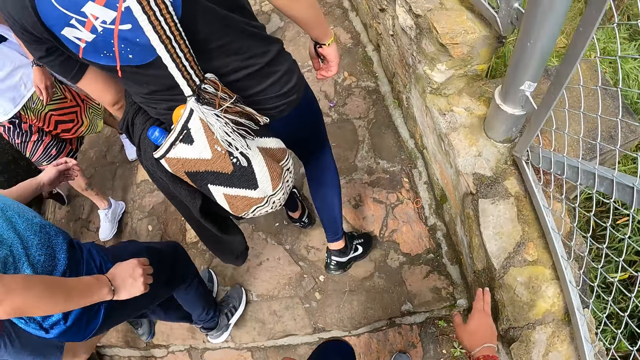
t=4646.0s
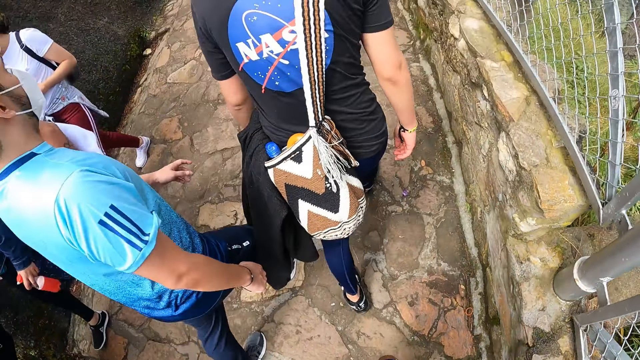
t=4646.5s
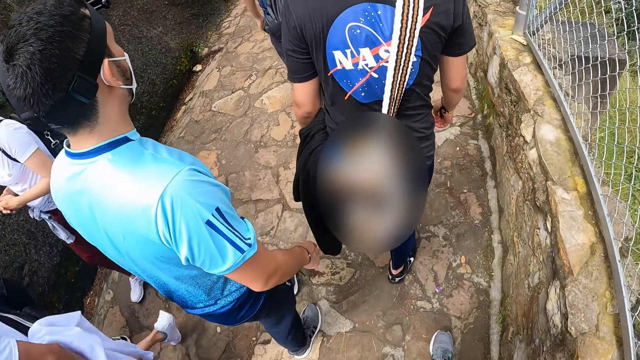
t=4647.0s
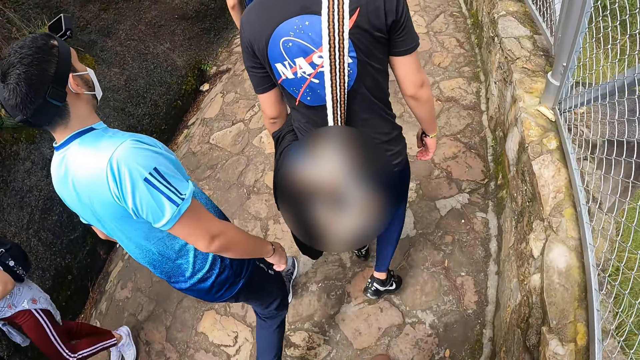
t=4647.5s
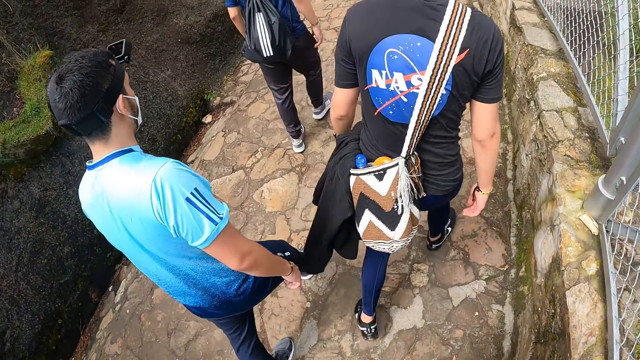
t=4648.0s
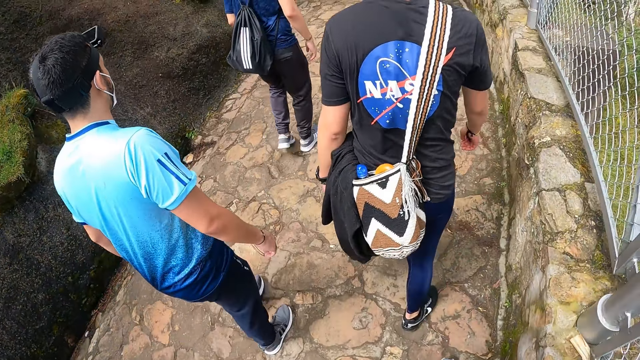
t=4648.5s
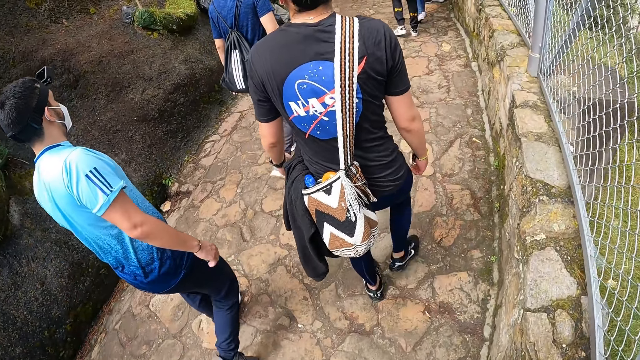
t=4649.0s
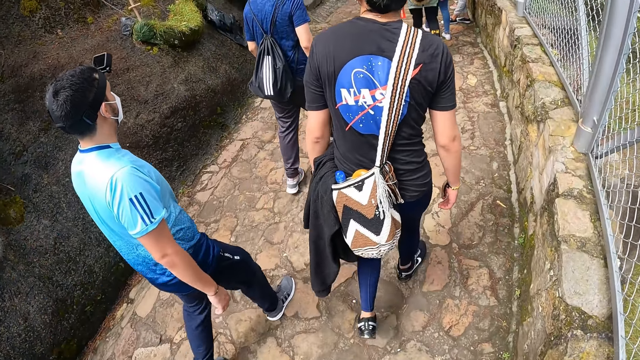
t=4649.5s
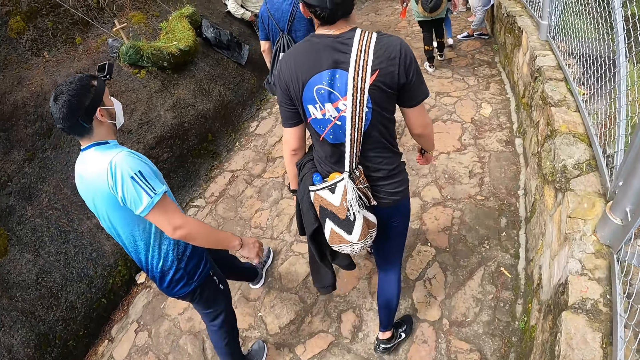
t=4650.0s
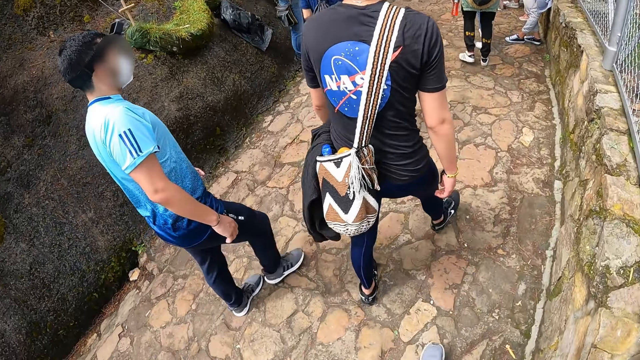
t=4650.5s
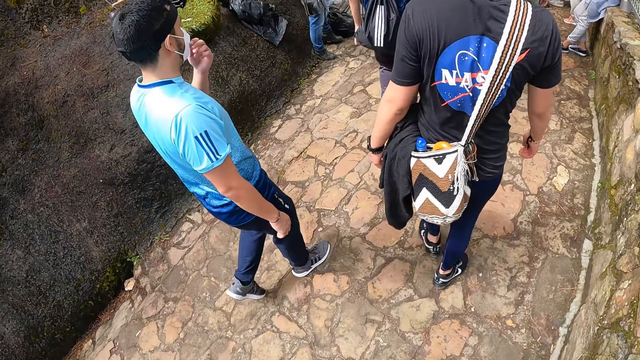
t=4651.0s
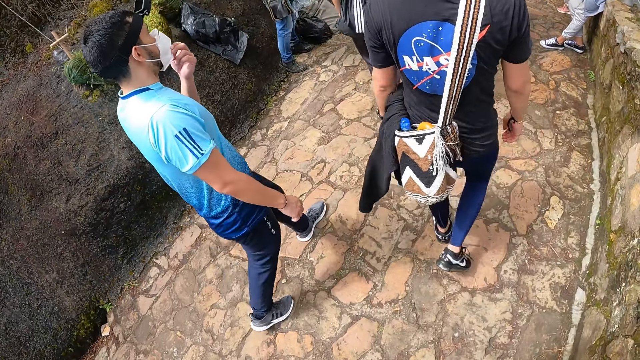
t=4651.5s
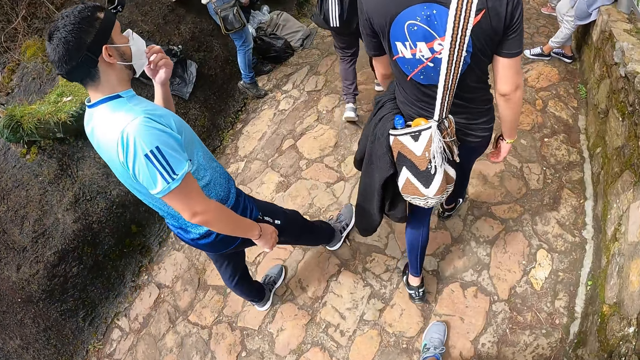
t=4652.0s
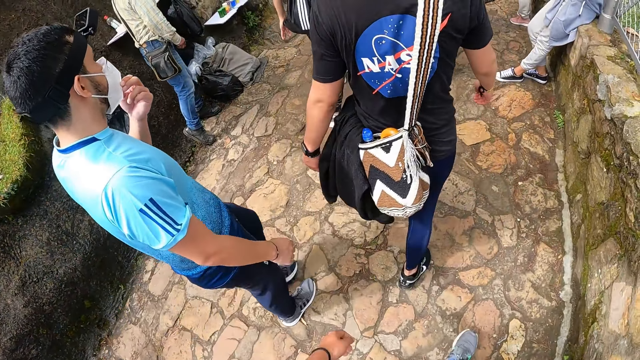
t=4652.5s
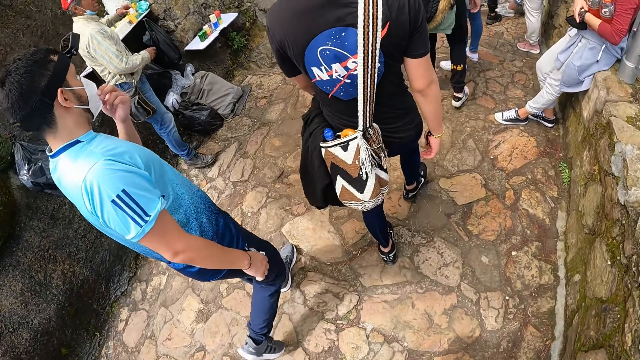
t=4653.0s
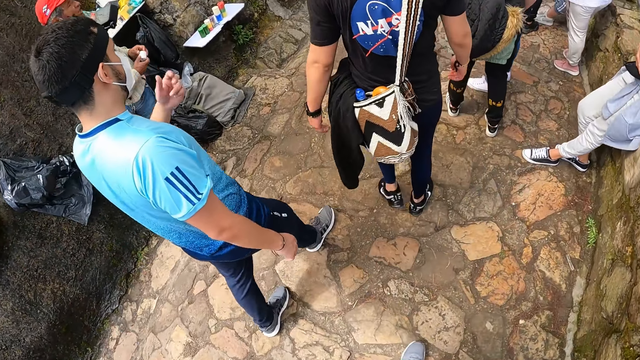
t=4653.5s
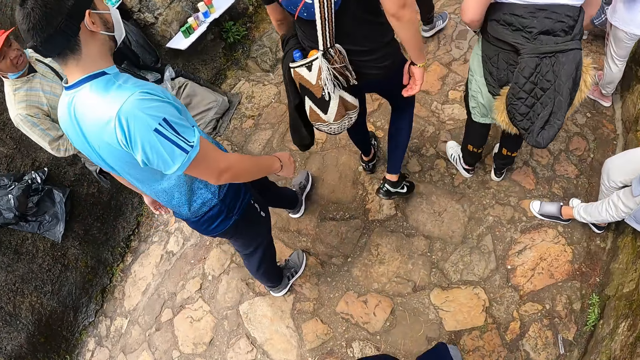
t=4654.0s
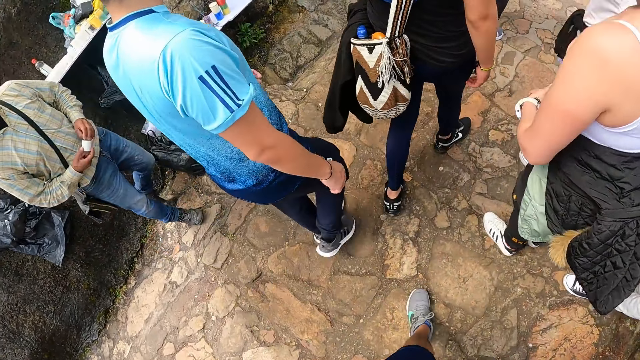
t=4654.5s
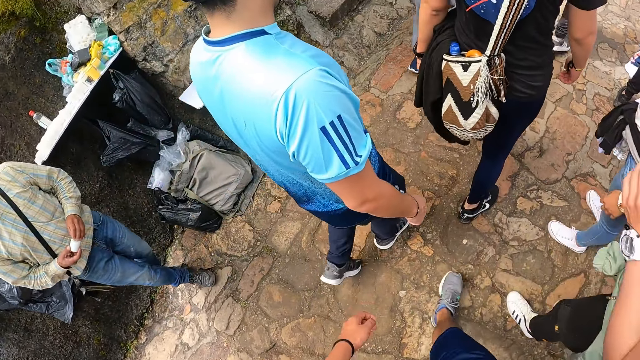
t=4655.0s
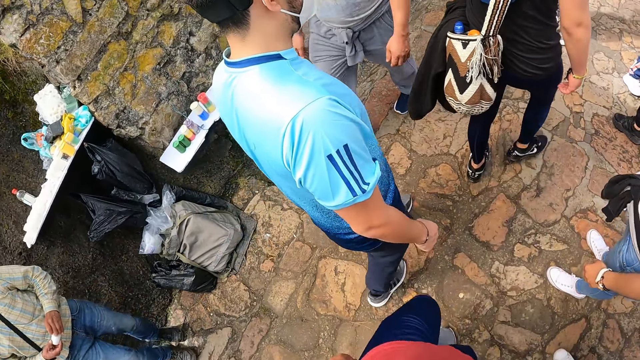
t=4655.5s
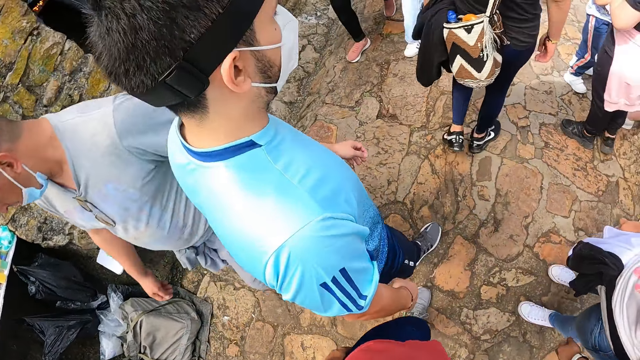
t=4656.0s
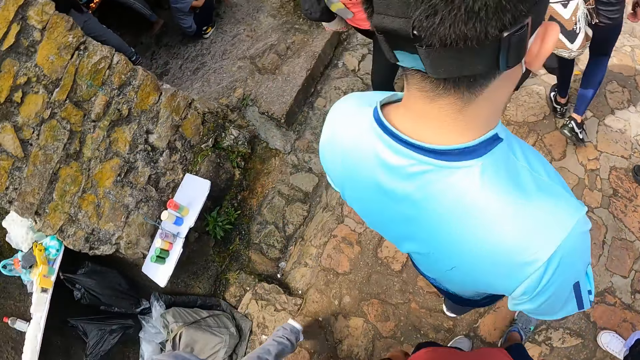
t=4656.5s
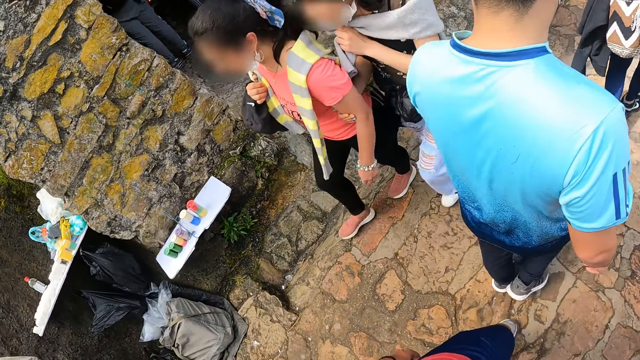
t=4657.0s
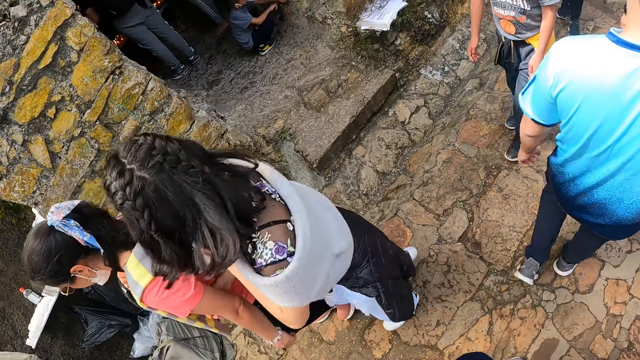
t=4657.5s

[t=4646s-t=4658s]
A person hikes the mountain. The camera wearer places his right hand on the edge of the walkway. A man adjusts a face mask on his face with his left hand. The man removes his left hand from the face mask on his face. The man hikes the mountain.

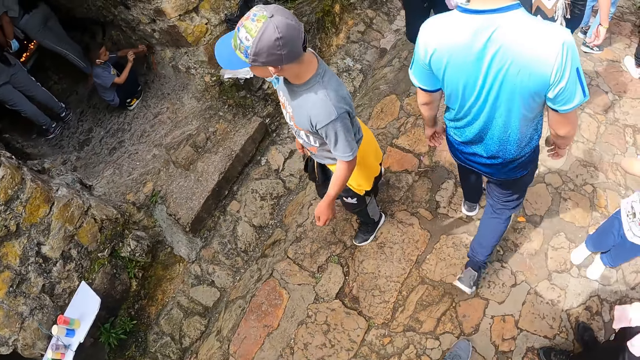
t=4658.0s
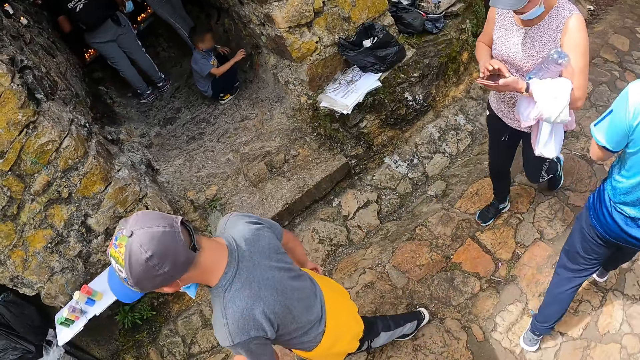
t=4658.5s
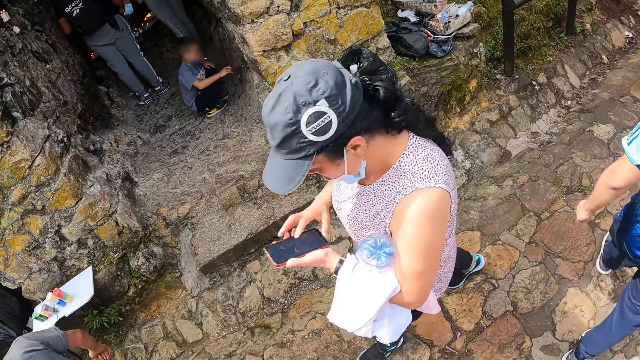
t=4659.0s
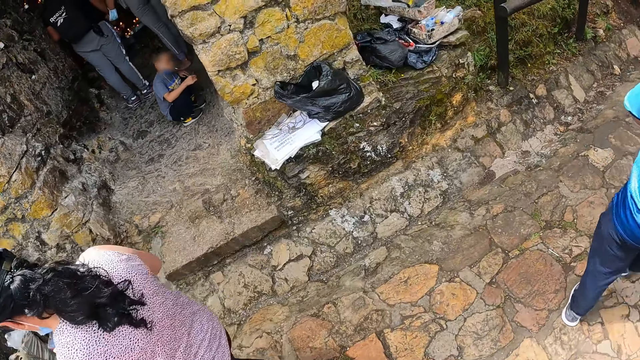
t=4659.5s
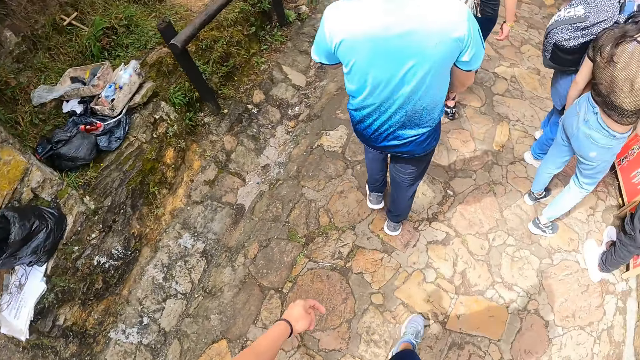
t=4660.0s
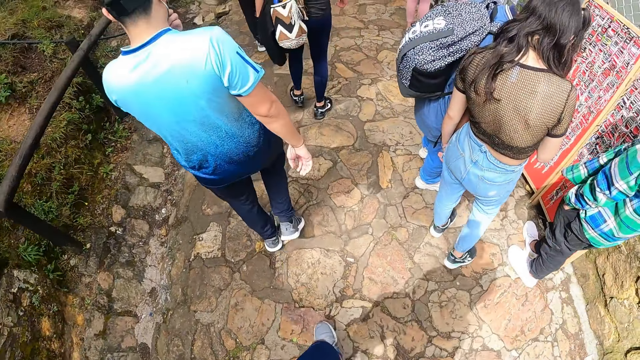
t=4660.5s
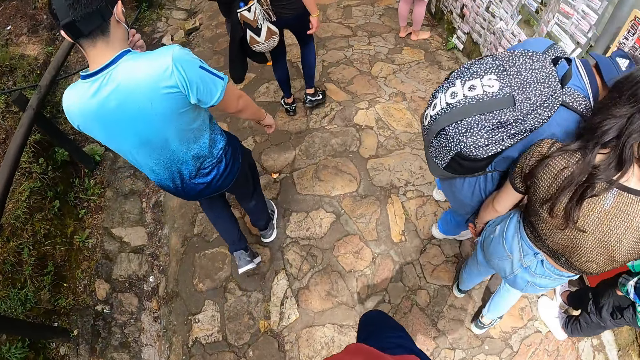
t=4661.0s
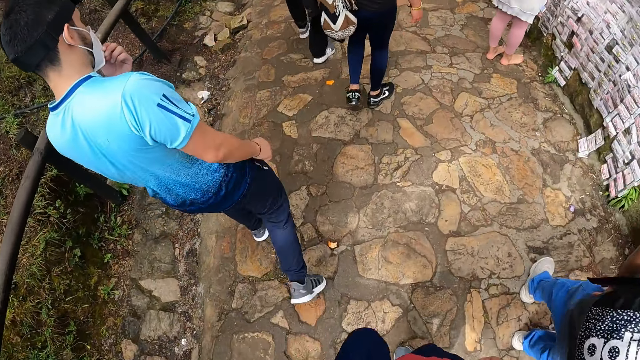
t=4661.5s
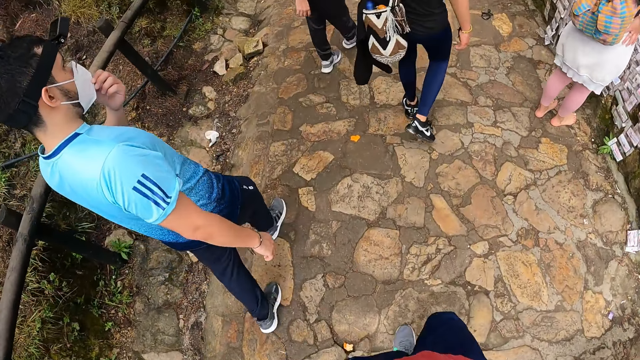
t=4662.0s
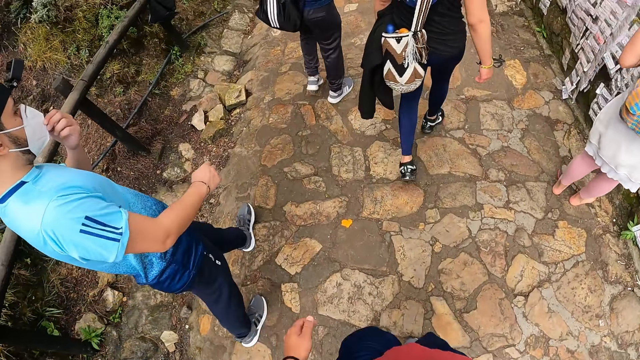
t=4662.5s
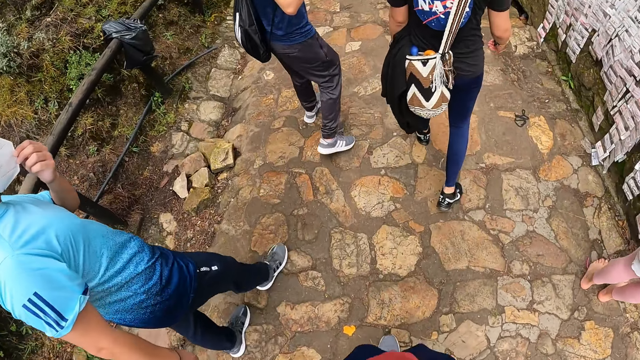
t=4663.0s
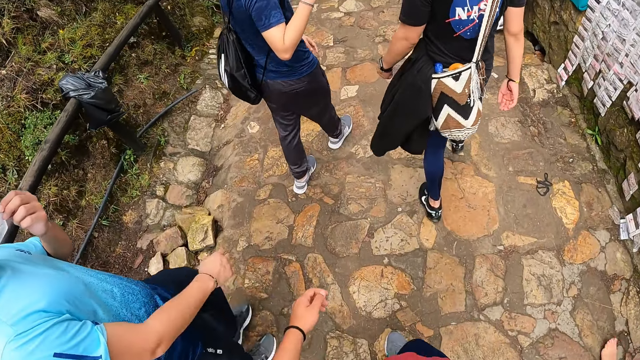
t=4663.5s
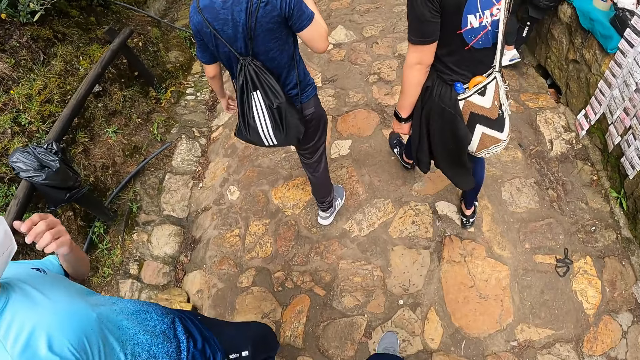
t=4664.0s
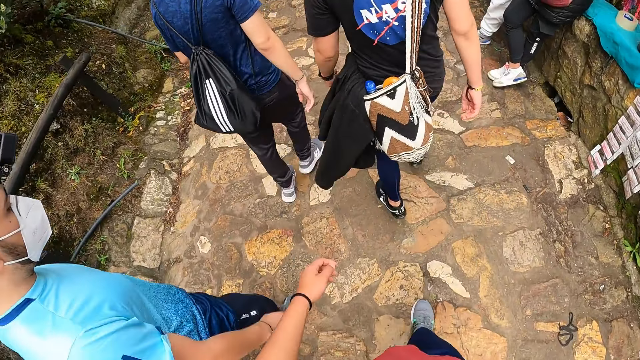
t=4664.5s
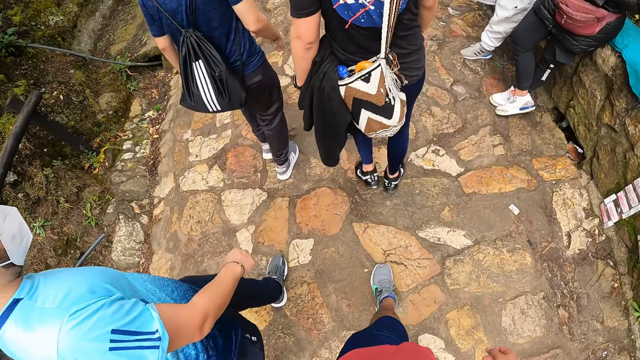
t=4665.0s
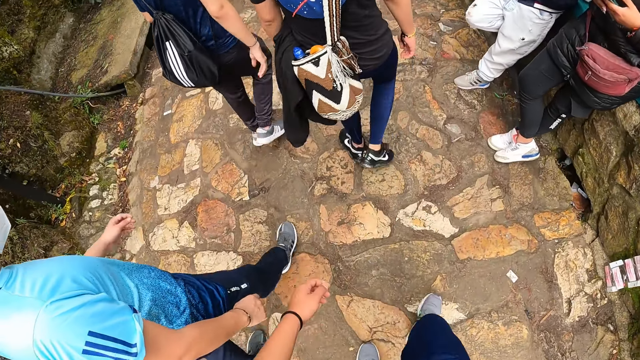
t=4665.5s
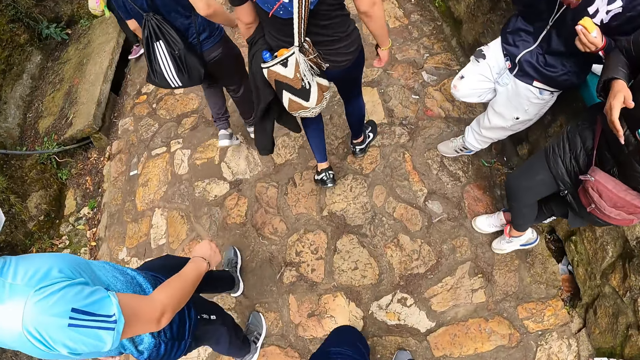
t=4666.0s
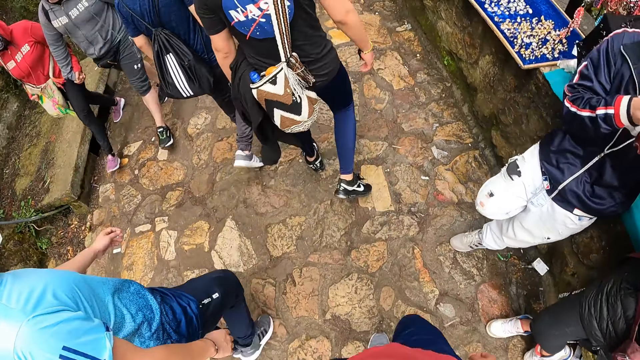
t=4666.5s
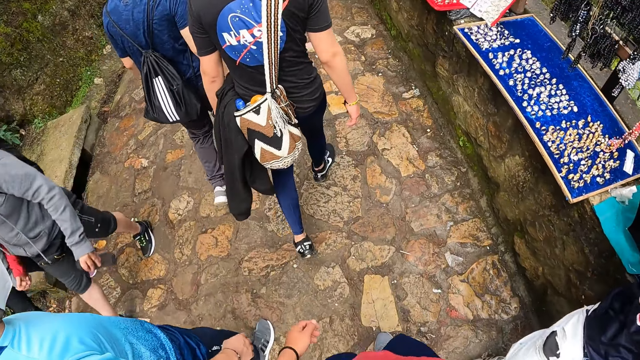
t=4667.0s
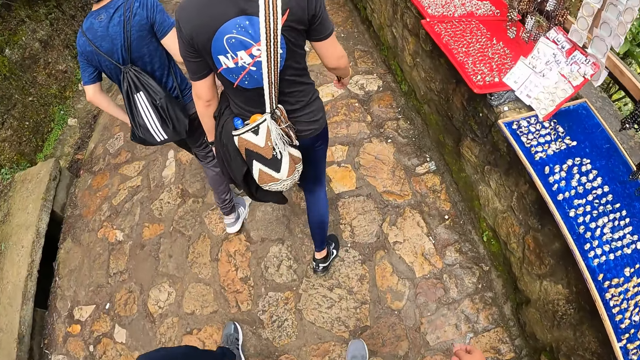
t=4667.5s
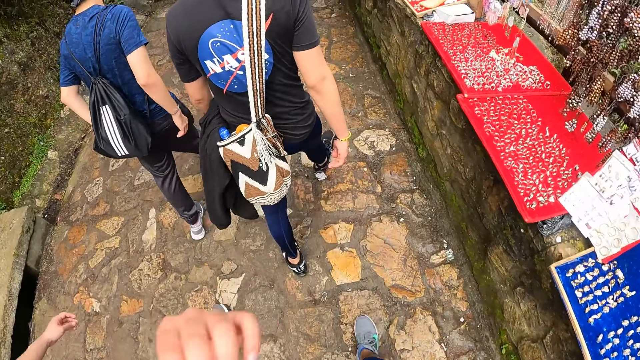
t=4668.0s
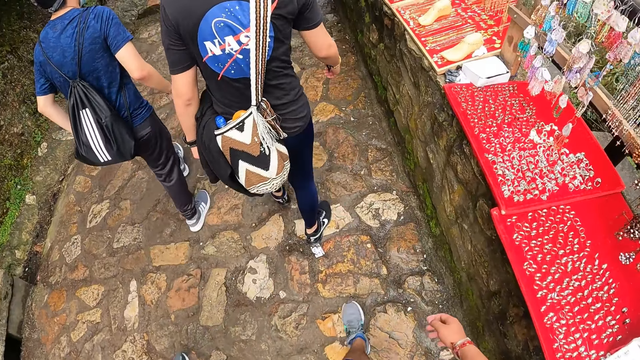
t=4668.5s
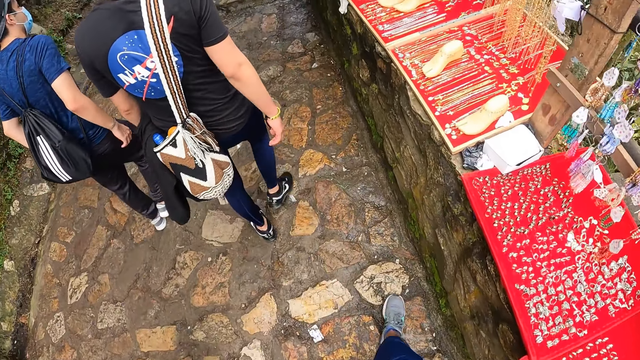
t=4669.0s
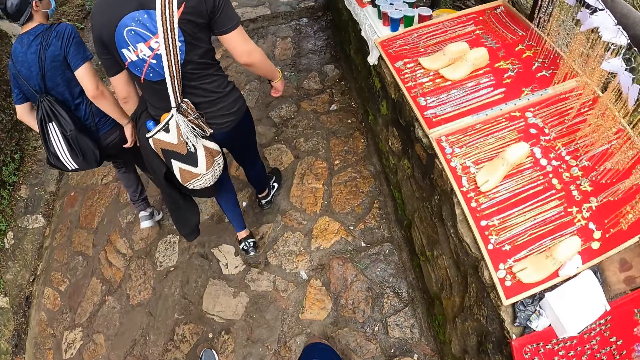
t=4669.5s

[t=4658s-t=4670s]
A man aligns a mask on the face. The man removes his left hand from the face mask on his face. The man hikes the mountain. The camera wearer touches the face.
